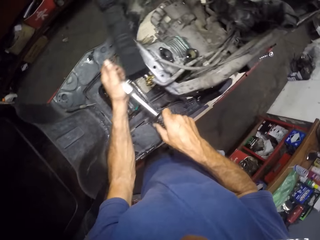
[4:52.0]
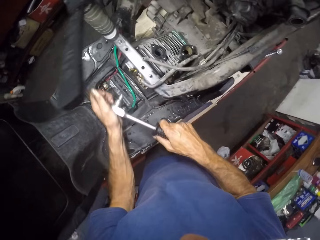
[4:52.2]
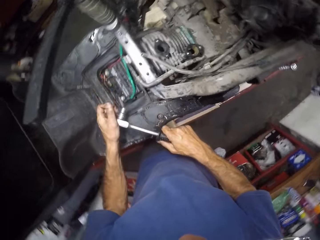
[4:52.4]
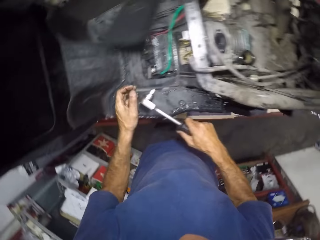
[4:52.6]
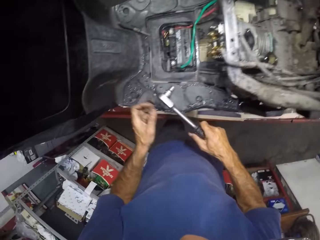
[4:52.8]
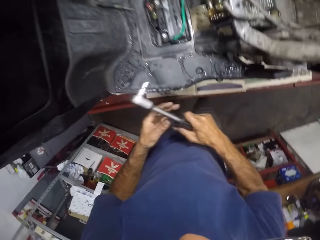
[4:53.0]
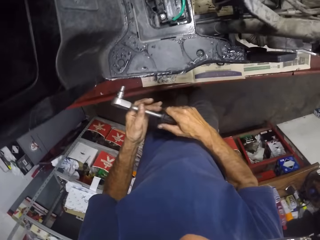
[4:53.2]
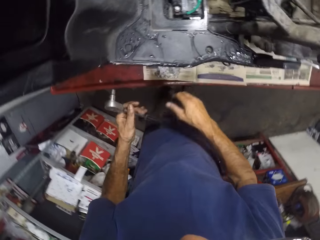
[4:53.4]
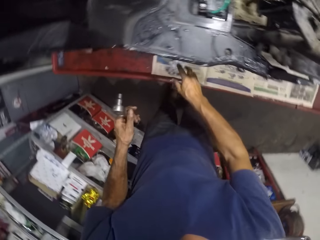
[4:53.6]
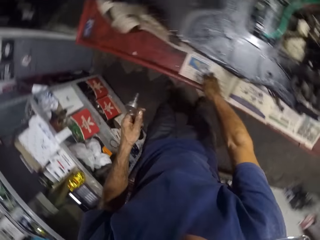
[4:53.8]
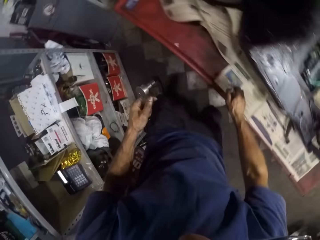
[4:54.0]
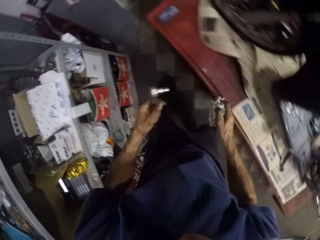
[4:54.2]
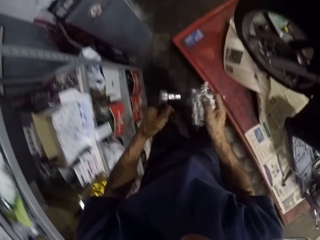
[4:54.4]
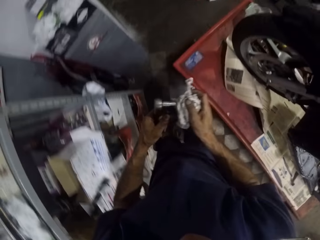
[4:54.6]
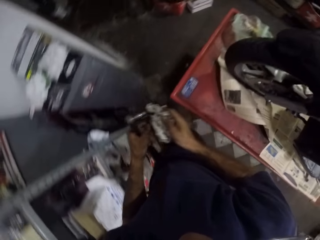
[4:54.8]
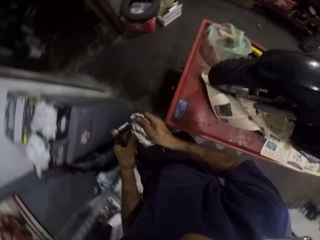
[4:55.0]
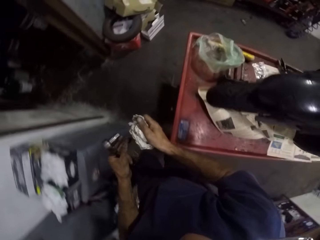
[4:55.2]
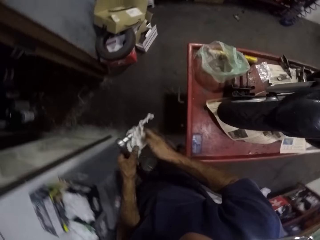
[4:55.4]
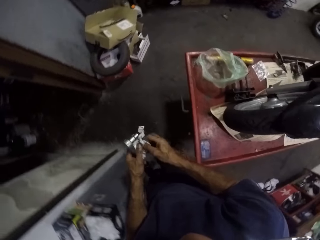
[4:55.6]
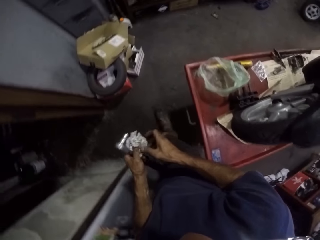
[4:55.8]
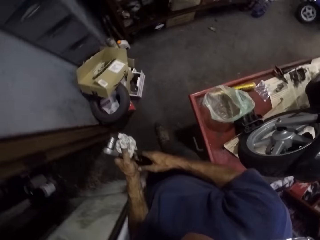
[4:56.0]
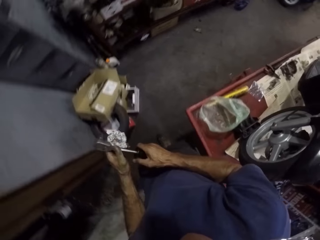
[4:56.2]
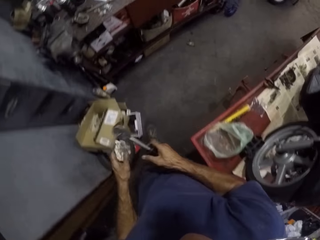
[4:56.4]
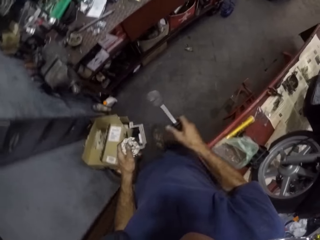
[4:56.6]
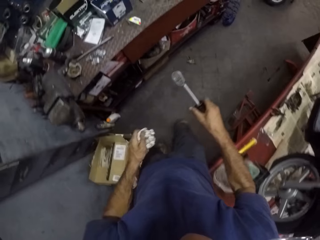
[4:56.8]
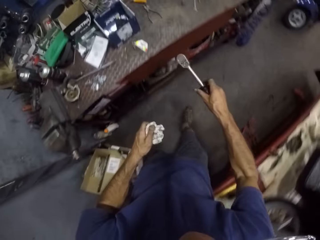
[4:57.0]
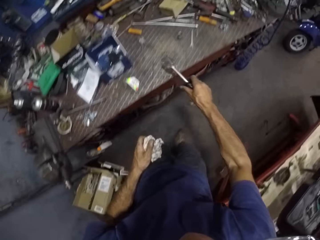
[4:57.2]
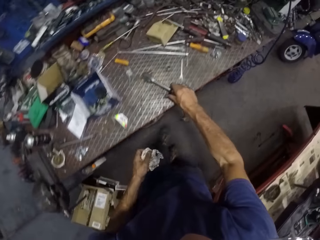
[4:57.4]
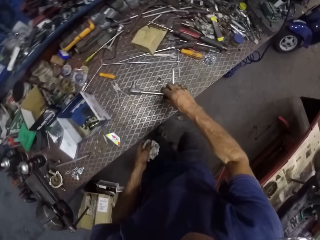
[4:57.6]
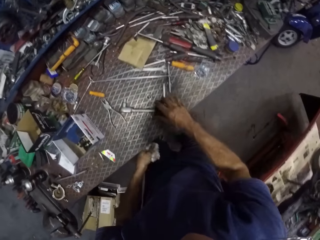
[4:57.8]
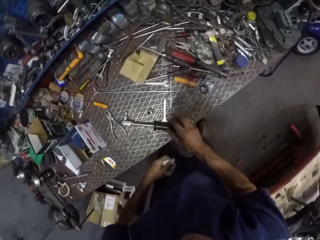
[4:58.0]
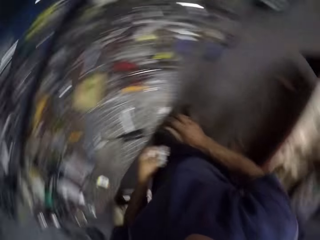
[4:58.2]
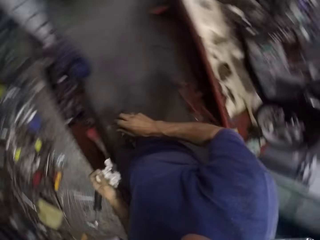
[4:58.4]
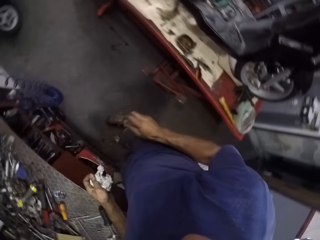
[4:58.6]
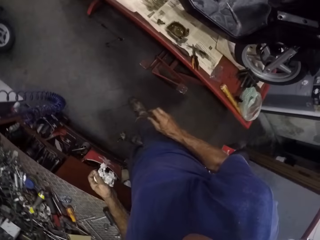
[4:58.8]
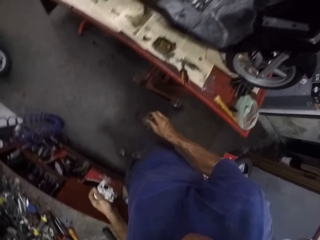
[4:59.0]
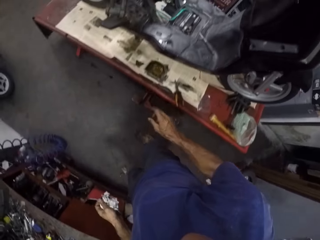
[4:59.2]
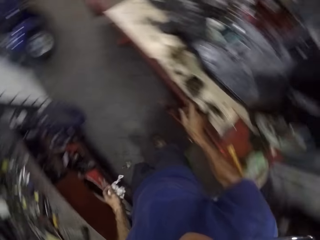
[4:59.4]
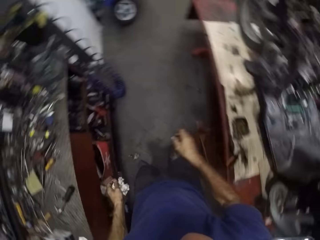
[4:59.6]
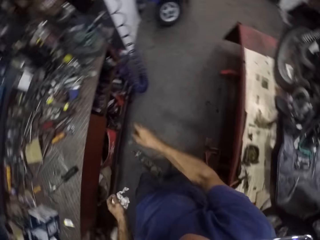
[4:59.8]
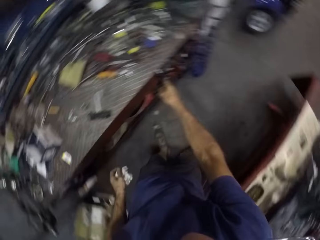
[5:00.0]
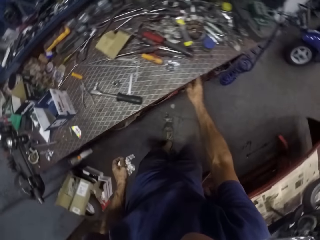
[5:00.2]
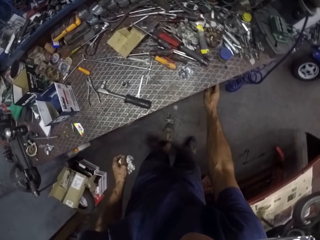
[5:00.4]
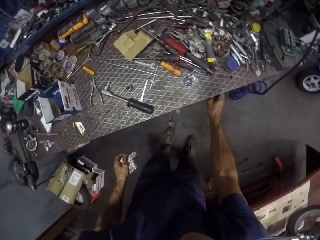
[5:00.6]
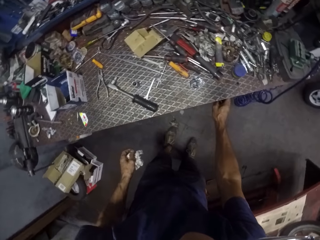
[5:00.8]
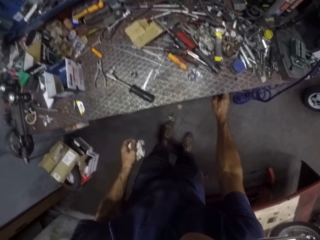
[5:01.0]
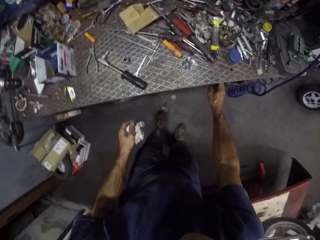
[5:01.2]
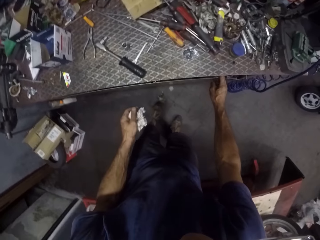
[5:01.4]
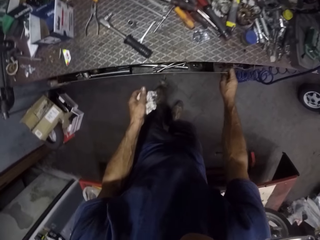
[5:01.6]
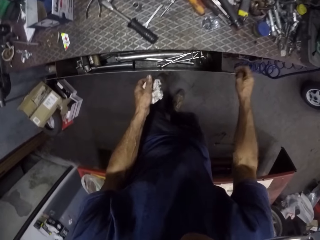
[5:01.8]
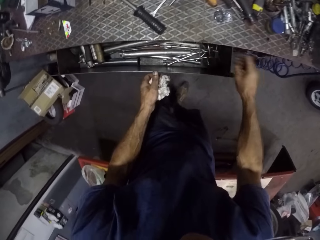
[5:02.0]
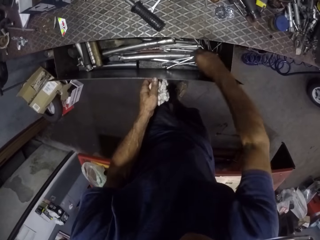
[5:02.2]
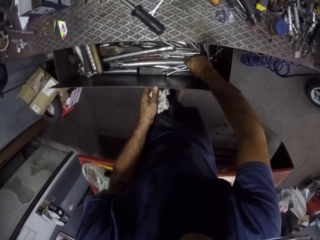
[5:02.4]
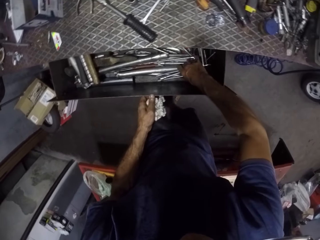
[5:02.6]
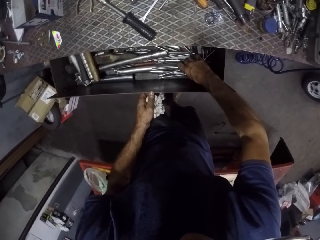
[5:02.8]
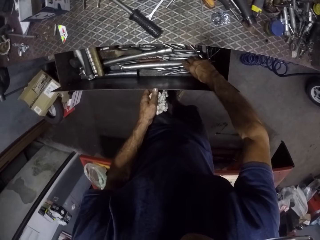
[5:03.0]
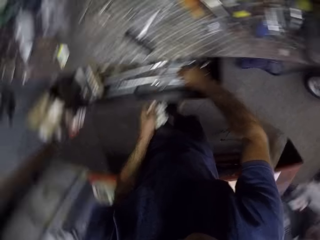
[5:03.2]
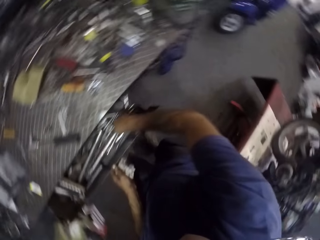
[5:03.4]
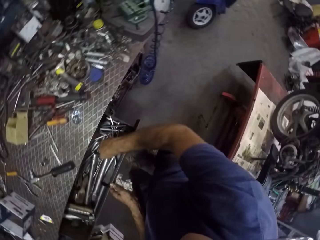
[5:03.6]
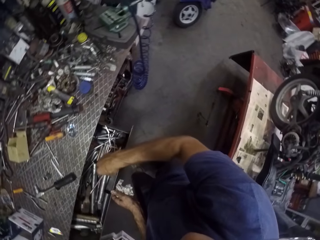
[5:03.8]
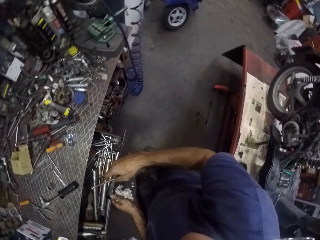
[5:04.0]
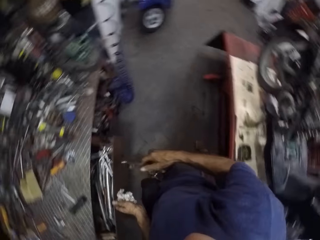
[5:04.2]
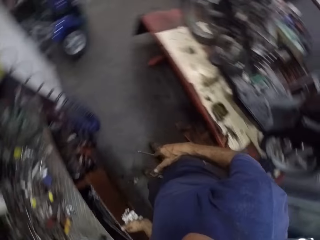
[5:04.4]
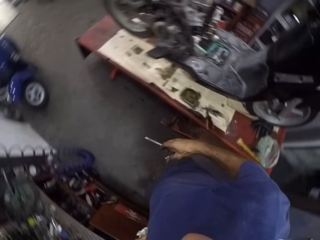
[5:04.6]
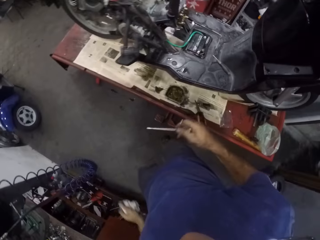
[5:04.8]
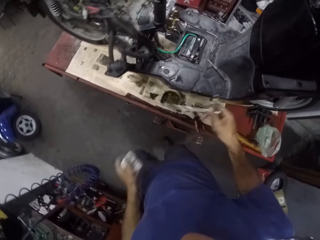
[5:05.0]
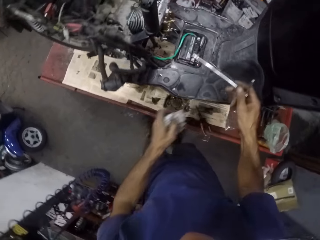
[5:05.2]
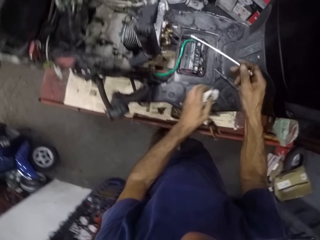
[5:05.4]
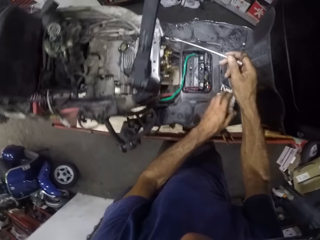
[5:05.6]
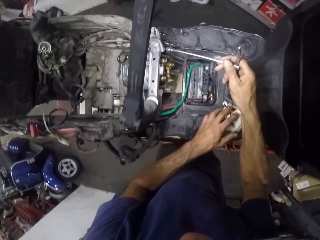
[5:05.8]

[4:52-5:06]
The camera wearer picks up a tissue paper. He cleans his hand with the paper. He drops the spanner on a workbench. He opens the workbench drawer. He brings out a T-spanner from the drawer.

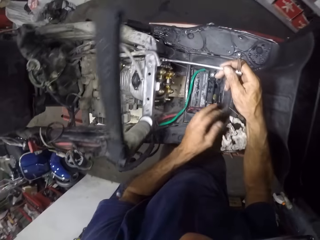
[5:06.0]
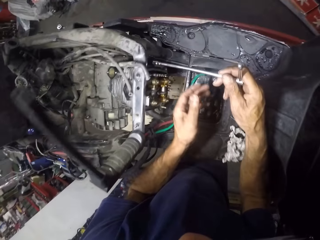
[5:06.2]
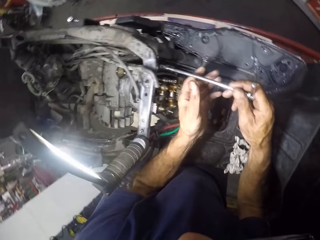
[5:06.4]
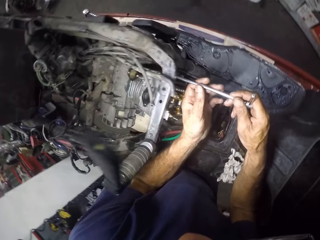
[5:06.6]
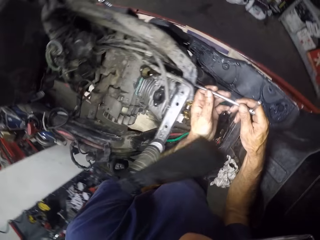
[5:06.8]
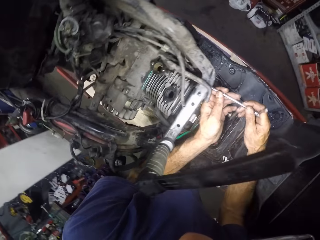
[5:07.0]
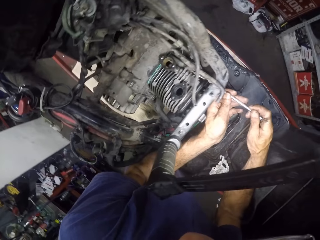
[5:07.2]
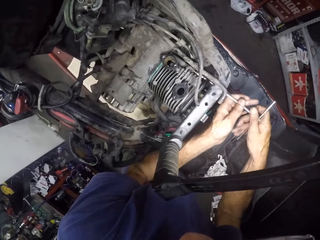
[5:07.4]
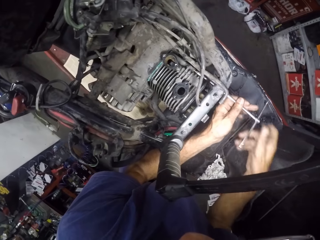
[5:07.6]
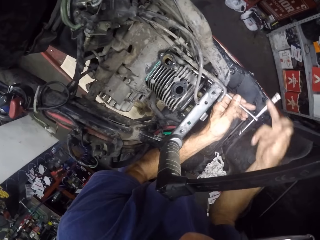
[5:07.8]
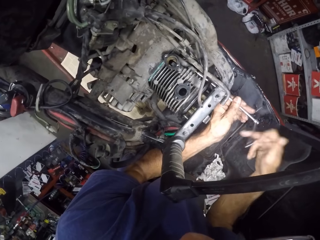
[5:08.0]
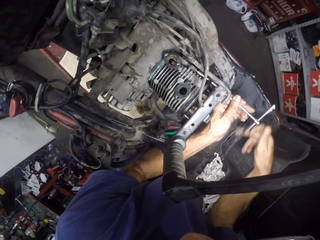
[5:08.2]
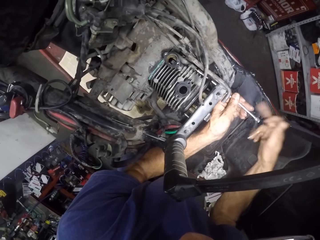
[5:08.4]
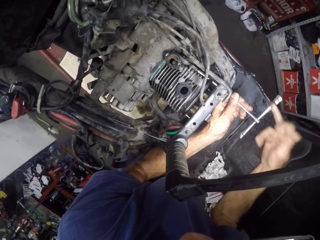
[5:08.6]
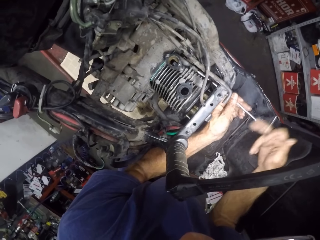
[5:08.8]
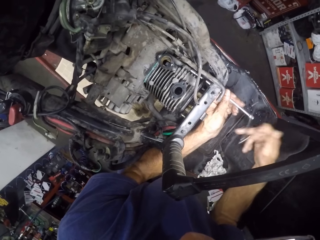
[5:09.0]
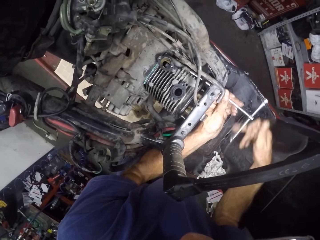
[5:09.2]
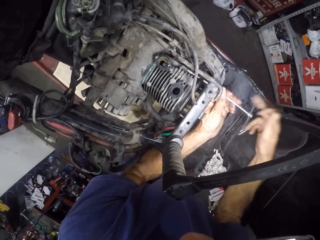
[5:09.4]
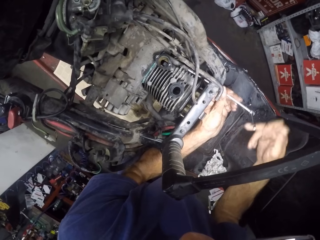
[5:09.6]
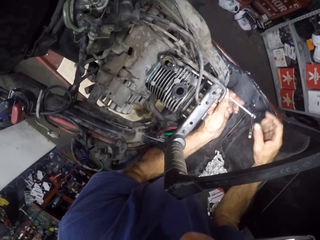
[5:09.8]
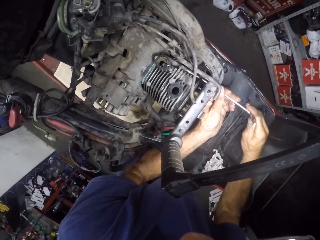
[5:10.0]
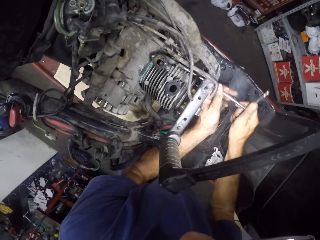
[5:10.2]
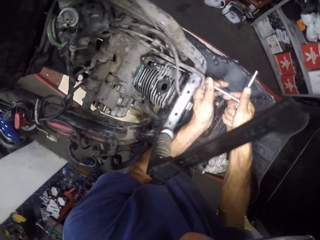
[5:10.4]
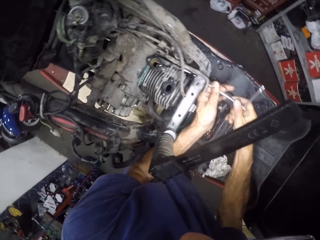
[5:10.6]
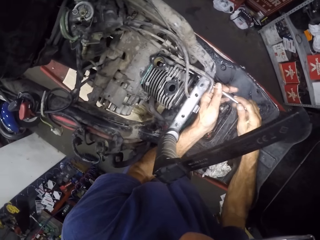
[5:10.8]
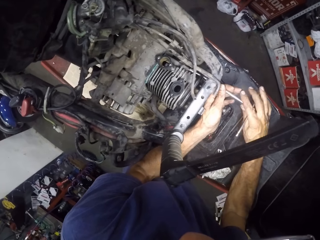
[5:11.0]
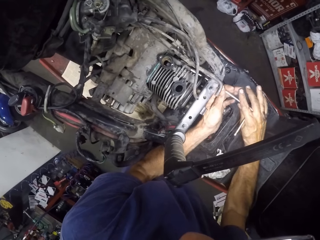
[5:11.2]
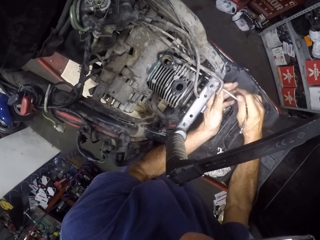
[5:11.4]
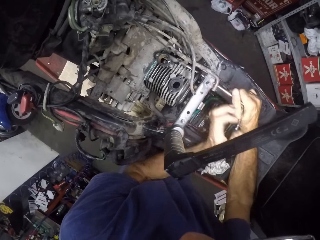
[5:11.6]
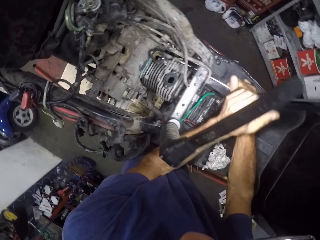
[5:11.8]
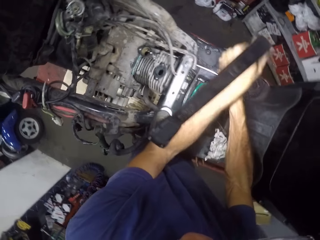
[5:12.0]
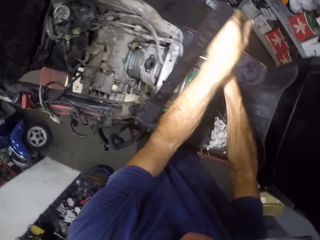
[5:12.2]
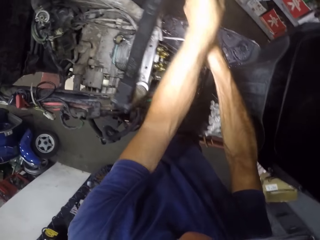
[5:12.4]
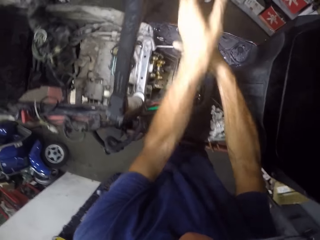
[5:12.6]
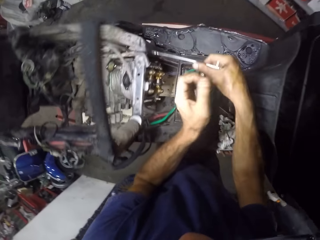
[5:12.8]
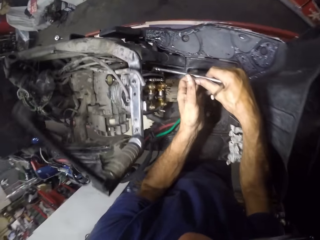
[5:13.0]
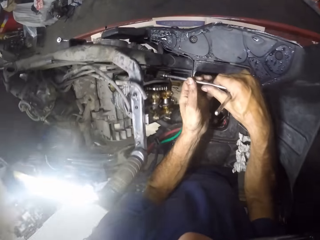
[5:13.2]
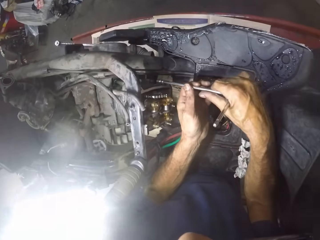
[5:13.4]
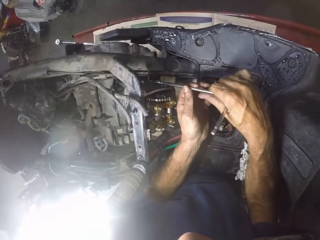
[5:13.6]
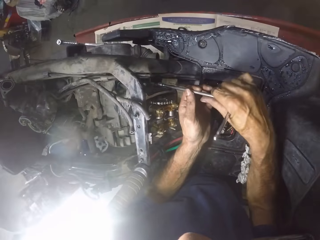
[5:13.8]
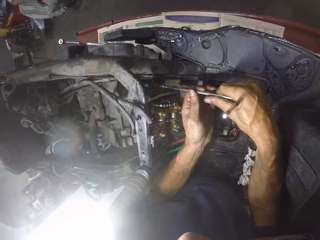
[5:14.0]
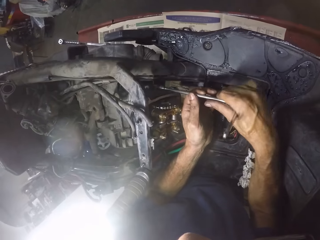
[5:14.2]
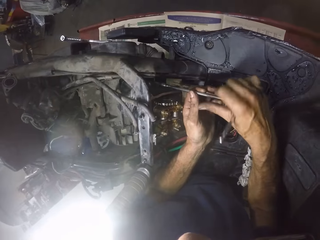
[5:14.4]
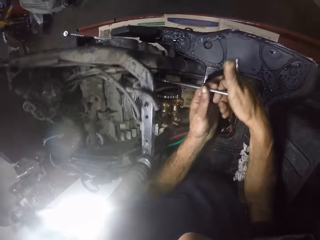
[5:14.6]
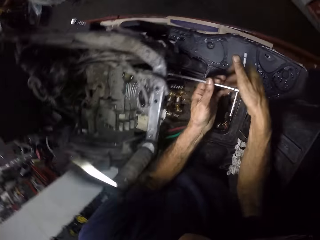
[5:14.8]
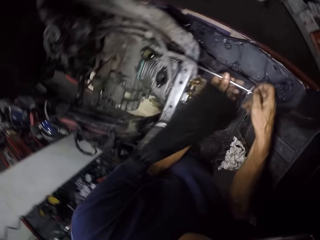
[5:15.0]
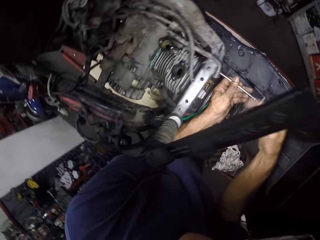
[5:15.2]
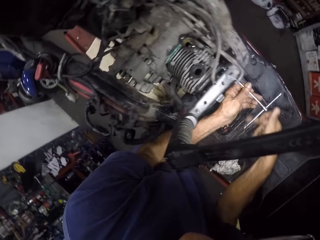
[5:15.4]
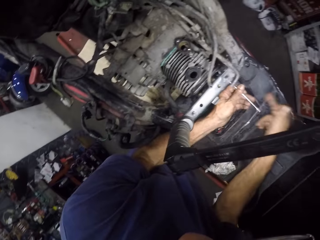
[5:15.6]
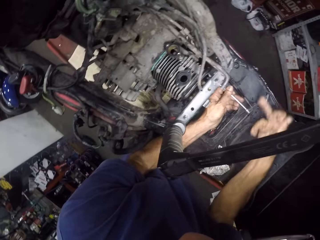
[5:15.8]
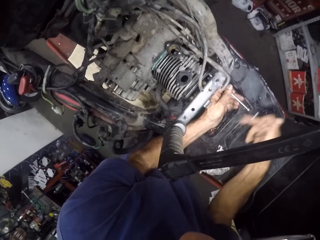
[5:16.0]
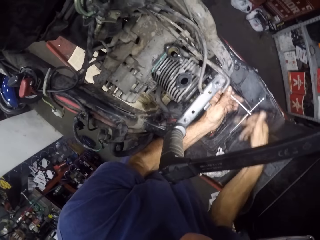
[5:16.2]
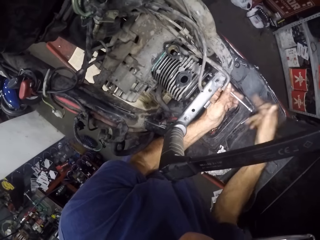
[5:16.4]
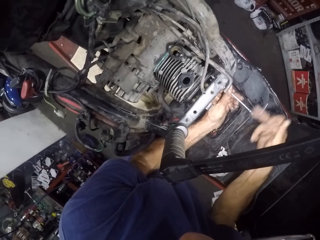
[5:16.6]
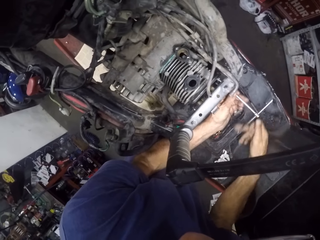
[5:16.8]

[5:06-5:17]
The camera wearer tightens a bolt on a motorcycle with the T-spanner. They tighten the bolt on the motorcycle with the T-spanner again.
